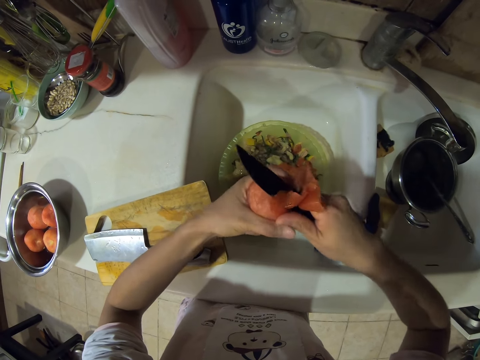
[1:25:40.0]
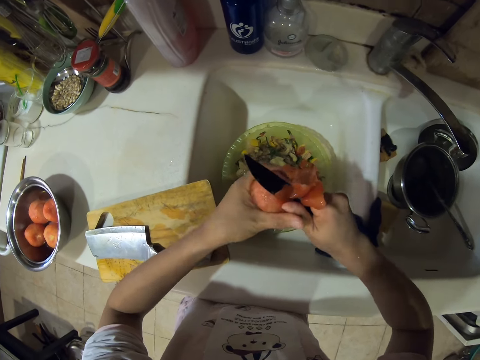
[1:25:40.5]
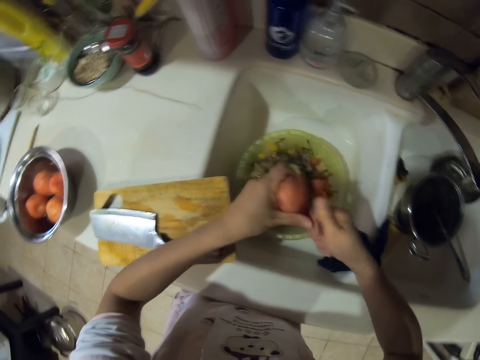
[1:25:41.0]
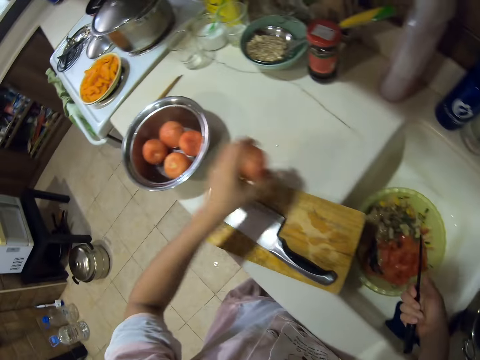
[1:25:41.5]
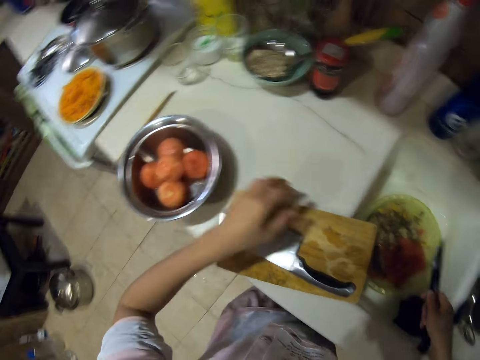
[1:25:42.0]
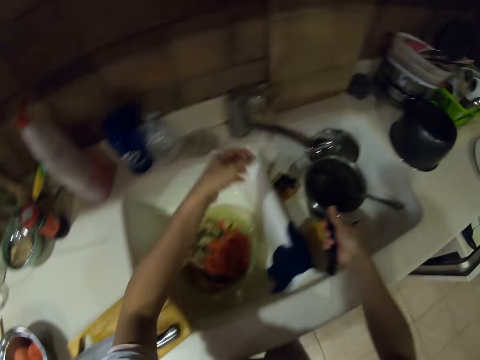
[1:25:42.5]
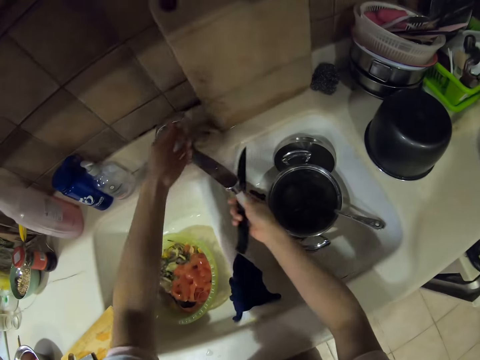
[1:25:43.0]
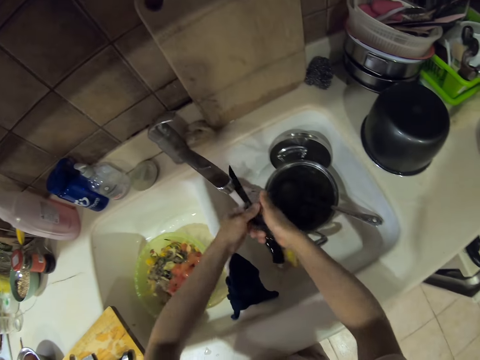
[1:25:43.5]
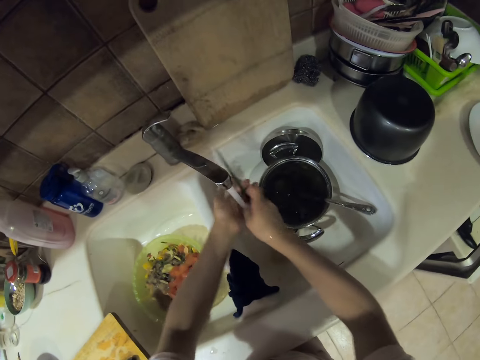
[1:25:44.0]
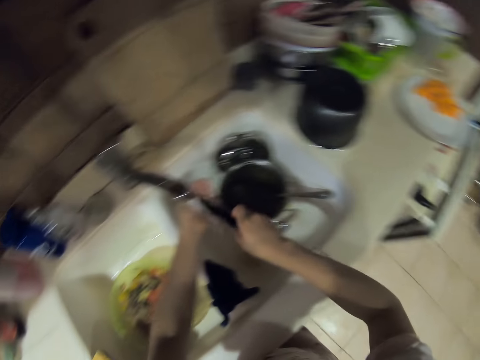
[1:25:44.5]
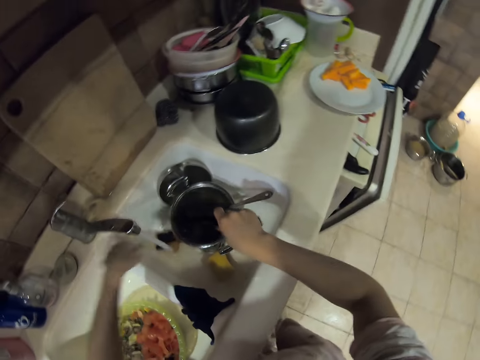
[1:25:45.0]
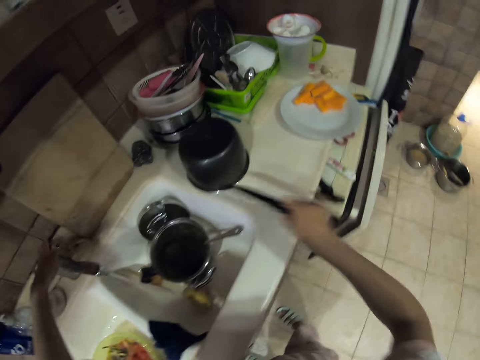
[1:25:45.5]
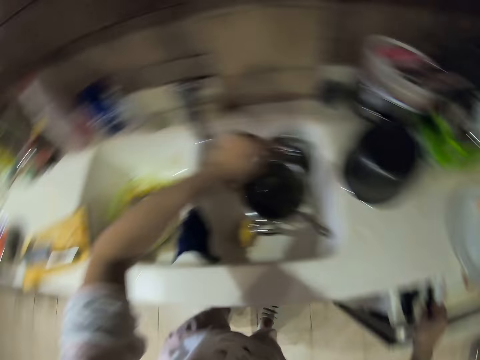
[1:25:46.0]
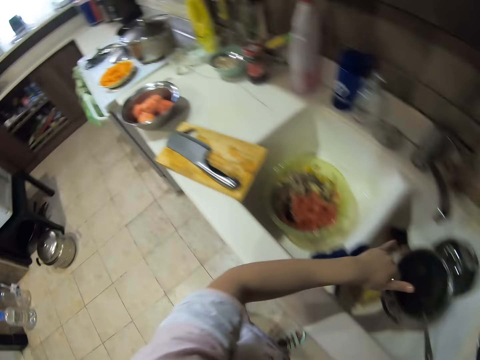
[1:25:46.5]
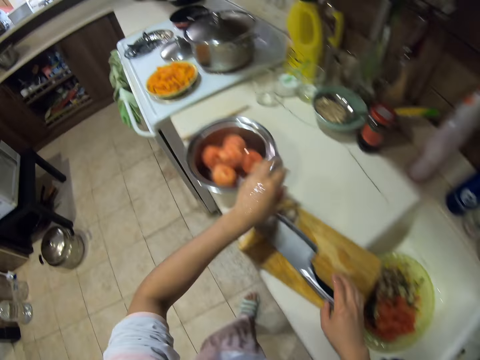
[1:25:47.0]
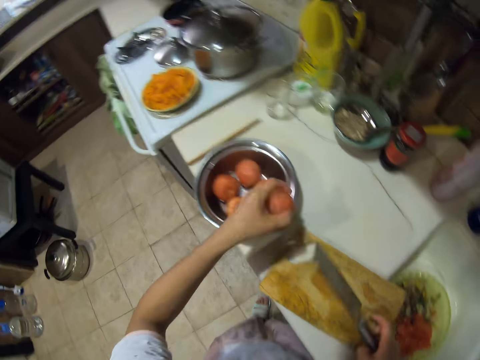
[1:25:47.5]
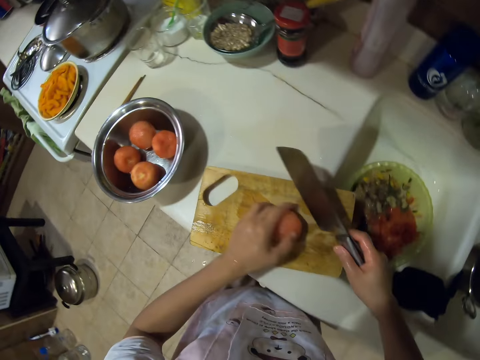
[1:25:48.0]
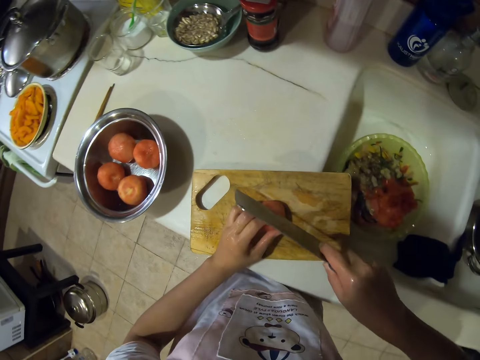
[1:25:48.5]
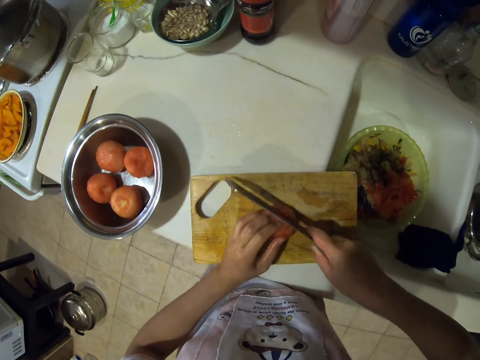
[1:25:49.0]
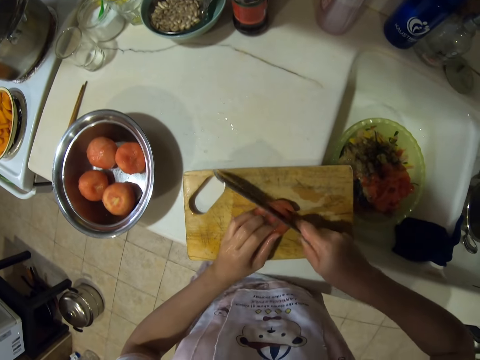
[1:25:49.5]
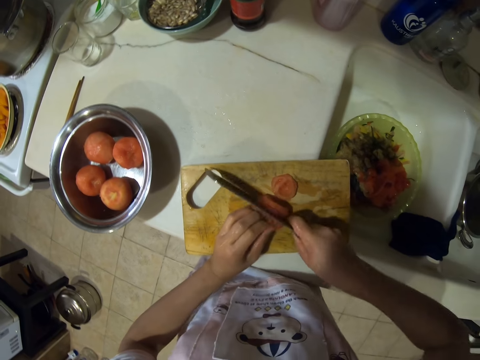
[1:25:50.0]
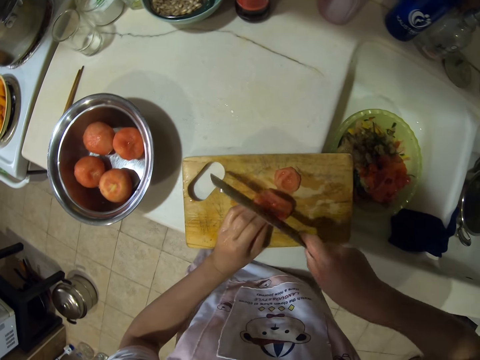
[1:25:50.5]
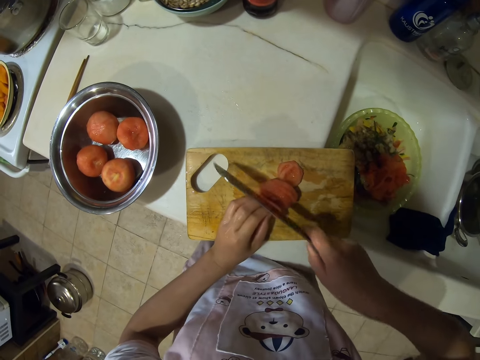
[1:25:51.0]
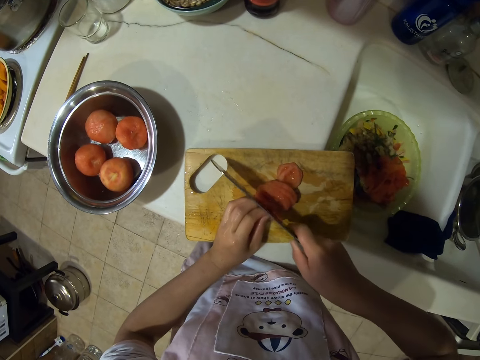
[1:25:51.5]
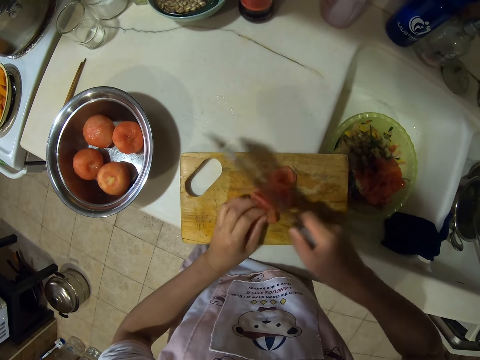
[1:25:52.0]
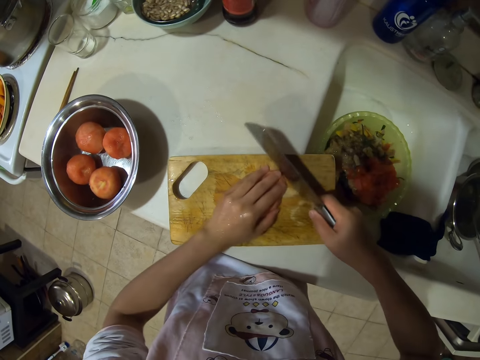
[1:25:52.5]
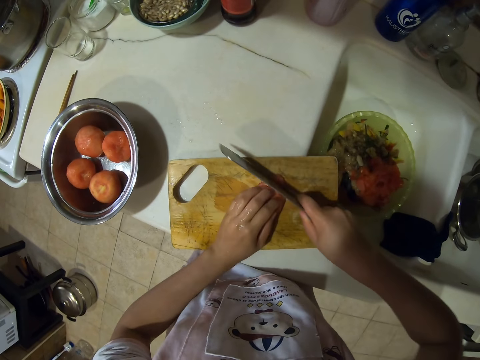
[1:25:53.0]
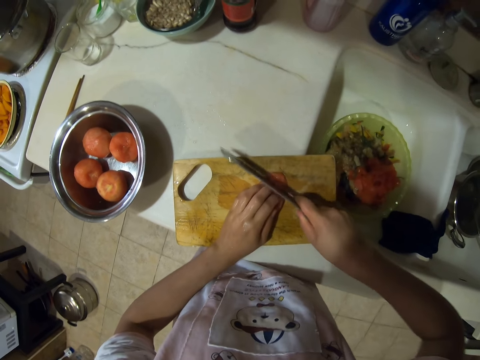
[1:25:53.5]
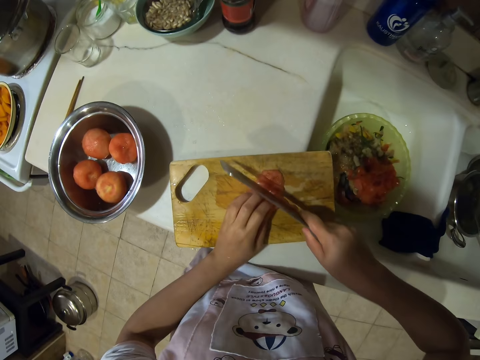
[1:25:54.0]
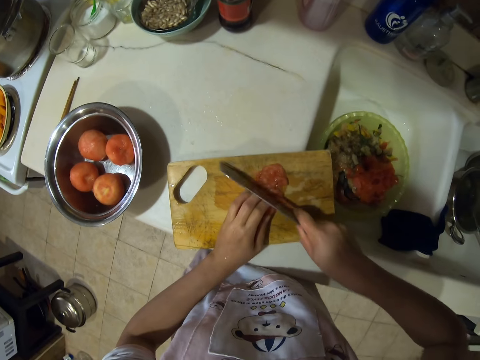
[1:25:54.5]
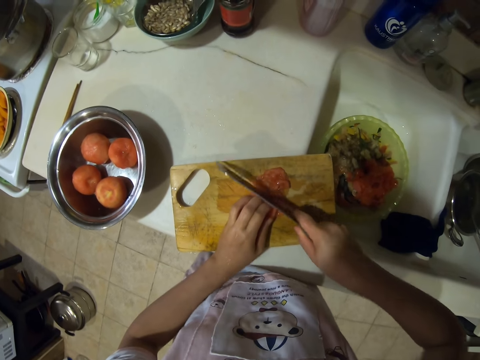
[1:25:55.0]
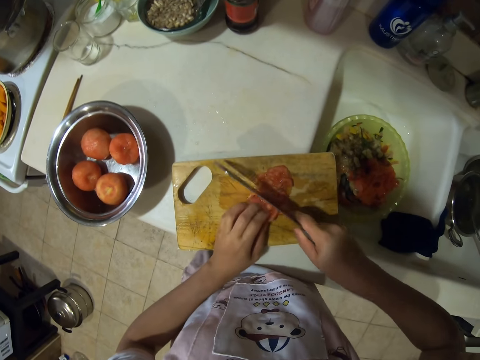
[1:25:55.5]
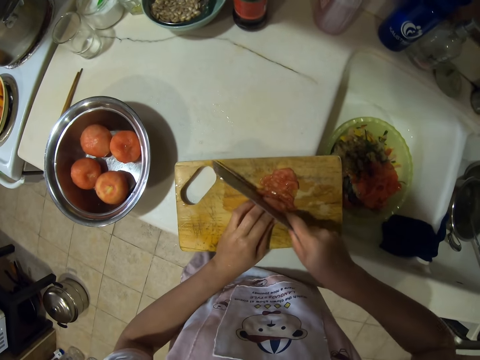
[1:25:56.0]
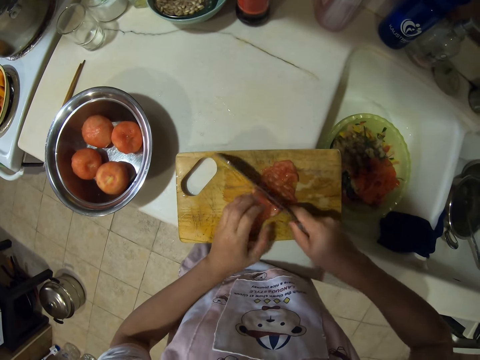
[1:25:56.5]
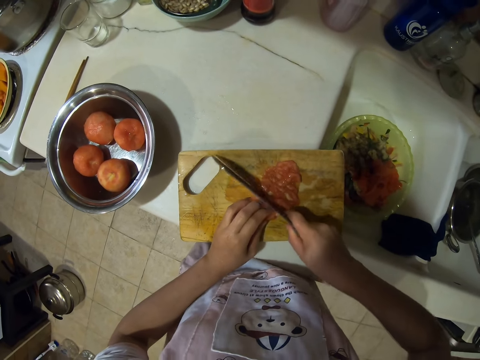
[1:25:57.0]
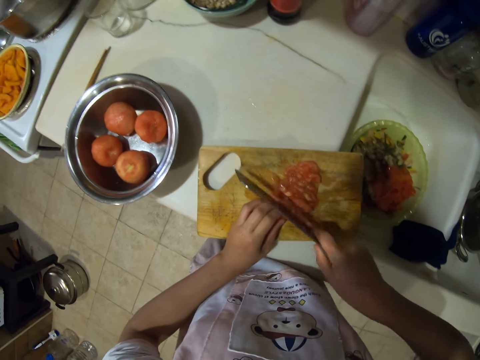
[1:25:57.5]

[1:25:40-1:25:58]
The camera wearer puts the tomato into a metal bowl. They turn on the water tap. They rinse the knife in the sink. They close the tap. They put the knife in a drawer. They shake a hand. They pick up a cleaver knife. They pick up a tomato. They put the tomato on a cutting board. They slice the tomato. They hold the tomatoes and slice the tomatoes.

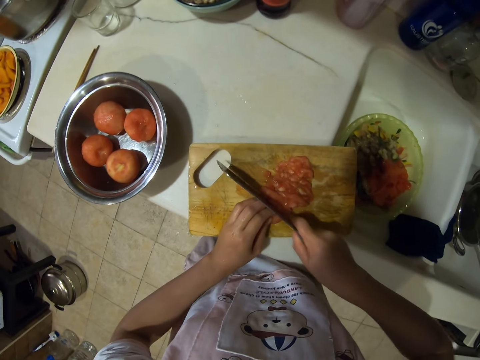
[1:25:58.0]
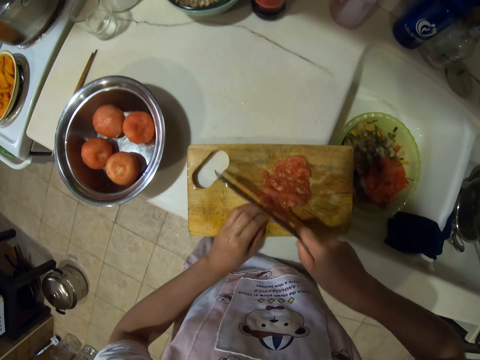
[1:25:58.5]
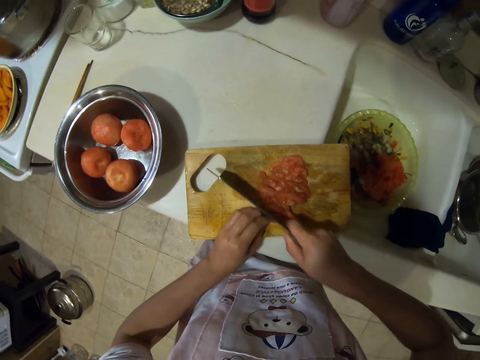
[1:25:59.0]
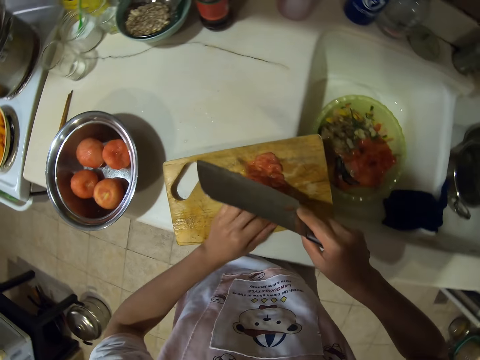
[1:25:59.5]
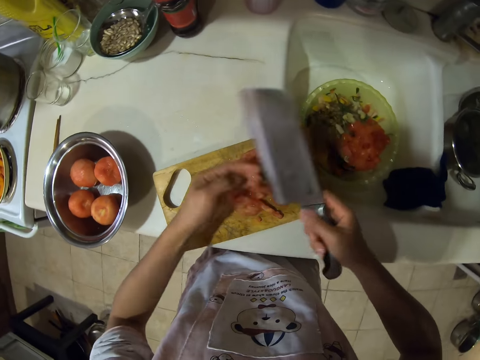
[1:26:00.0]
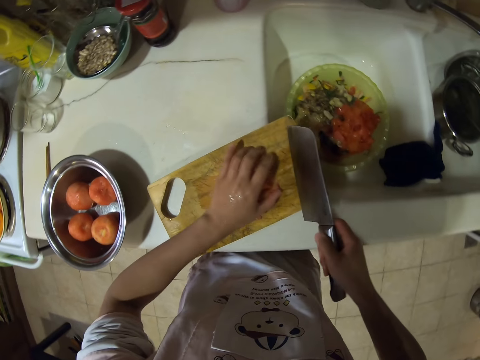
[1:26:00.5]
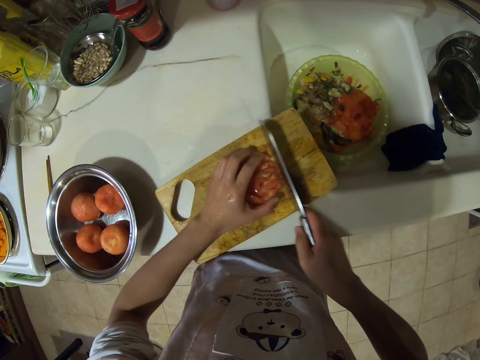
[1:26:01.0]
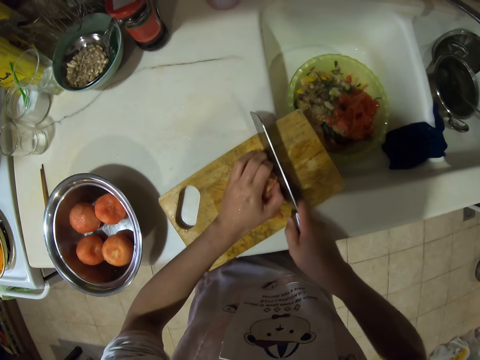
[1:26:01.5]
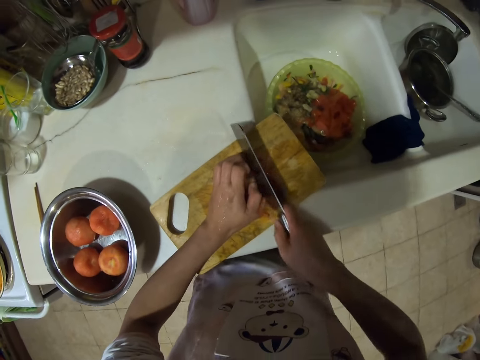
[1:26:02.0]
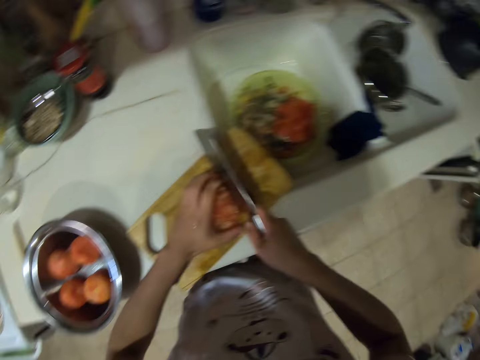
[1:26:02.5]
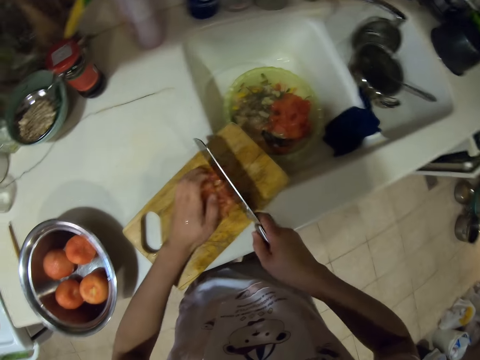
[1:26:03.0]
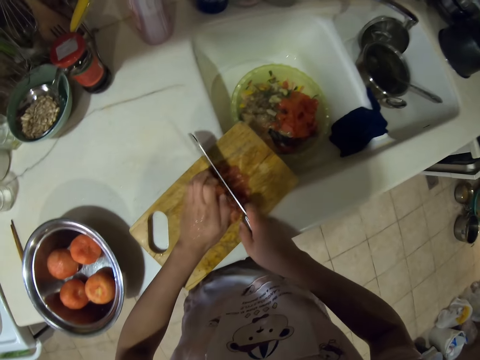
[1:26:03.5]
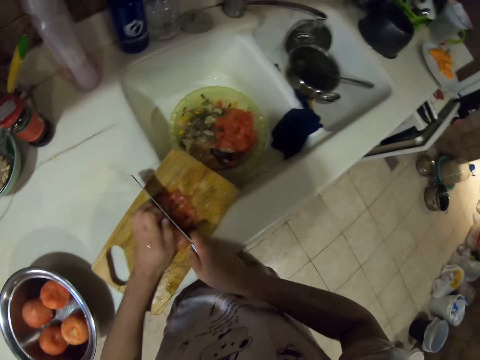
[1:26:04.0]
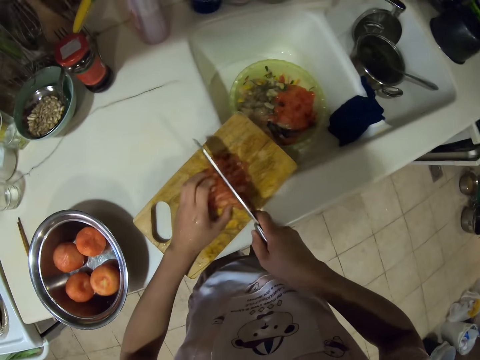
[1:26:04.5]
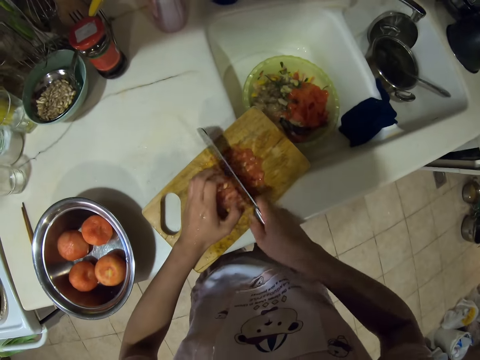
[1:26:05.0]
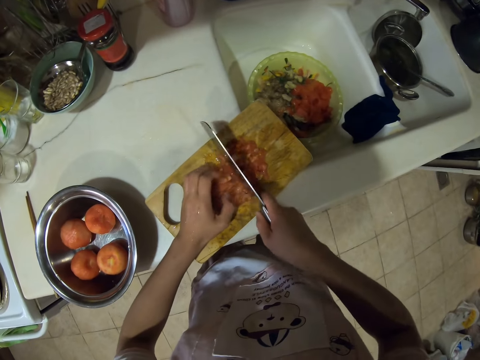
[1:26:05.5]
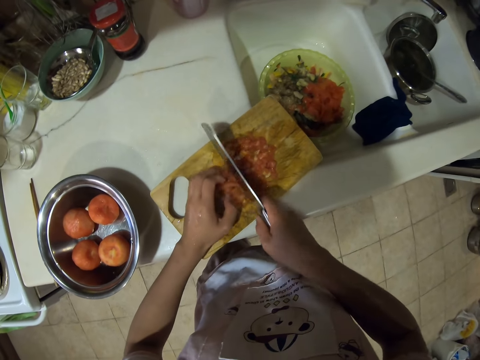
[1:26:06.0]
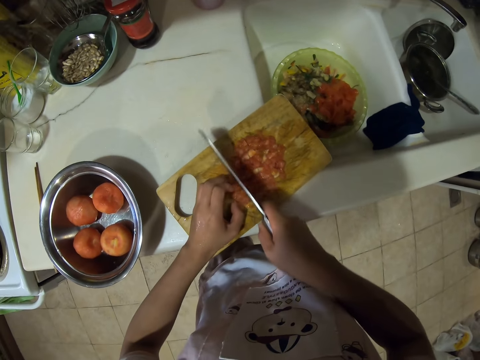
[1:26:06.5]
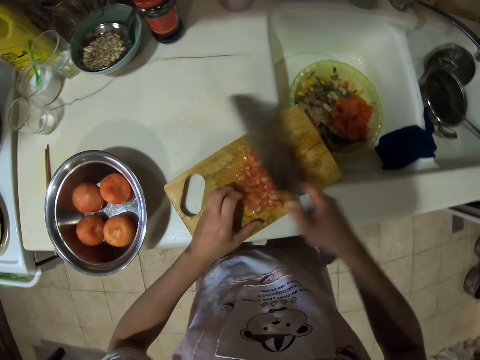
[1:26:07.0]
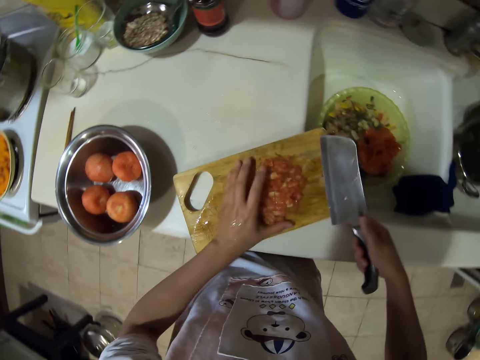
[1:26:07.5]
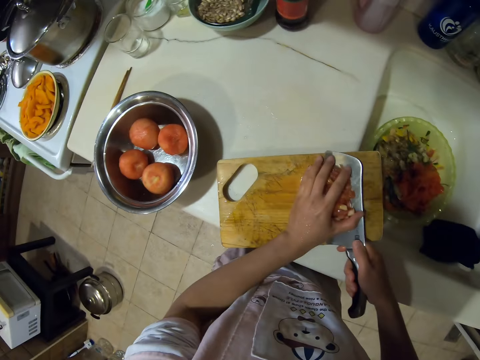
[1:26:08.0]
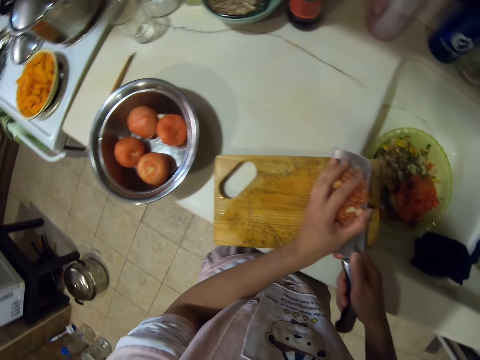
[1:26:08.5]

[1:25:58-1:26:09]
The camera wearer gathers tomatoes. They slice the tomatoes. They move the tomatoes. They slice the tomatoes. They chop the tomatoes. They move the tomatoes. They collect the tomatoes.
